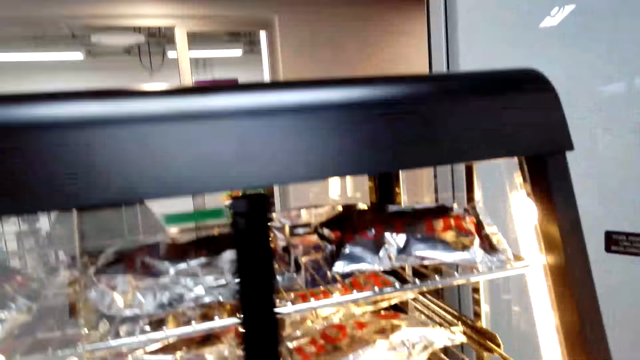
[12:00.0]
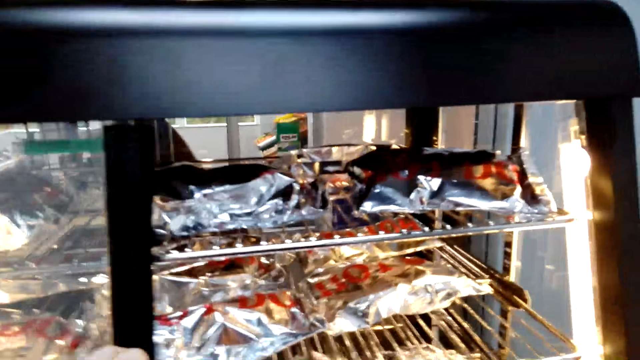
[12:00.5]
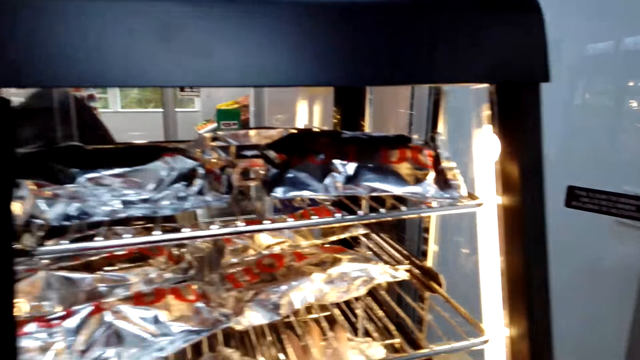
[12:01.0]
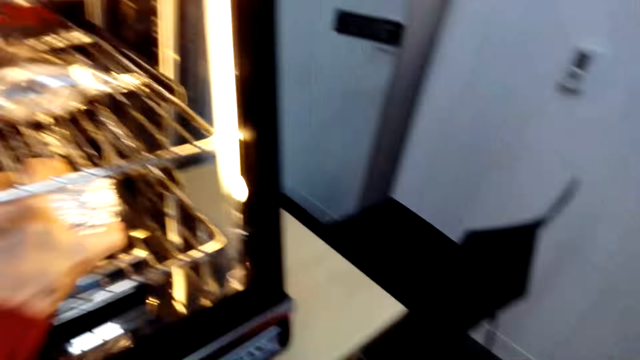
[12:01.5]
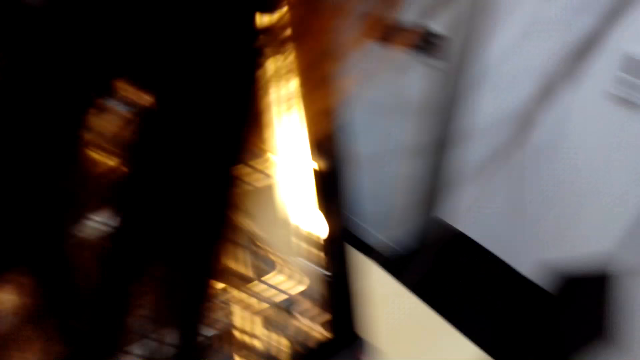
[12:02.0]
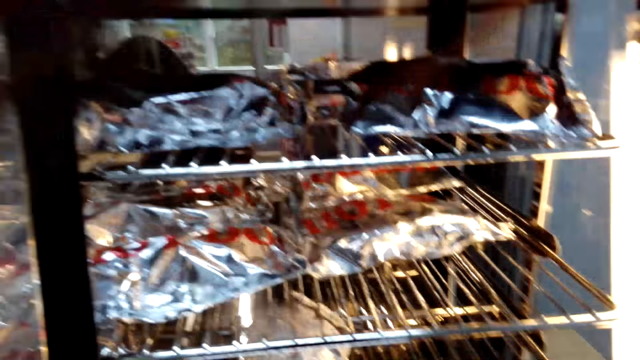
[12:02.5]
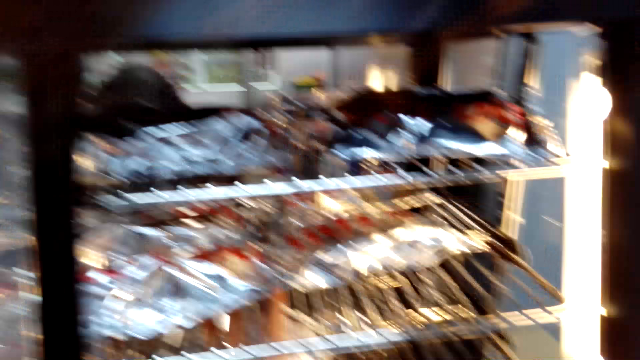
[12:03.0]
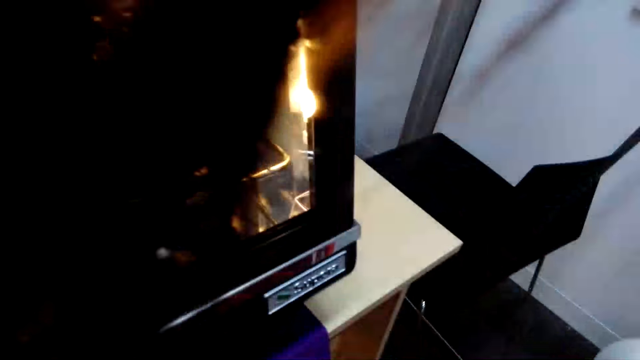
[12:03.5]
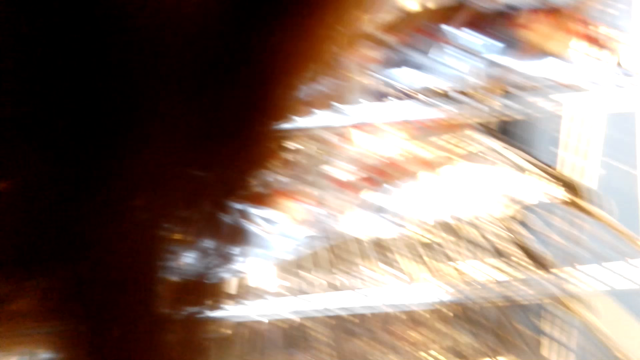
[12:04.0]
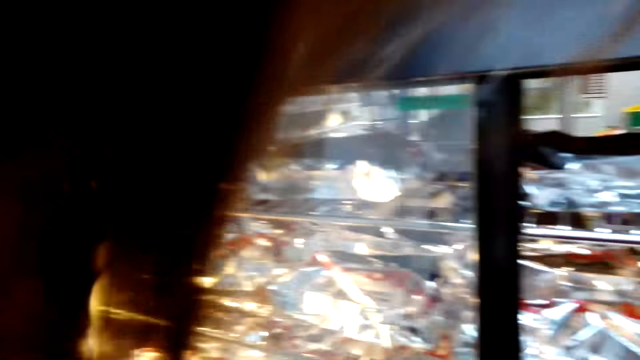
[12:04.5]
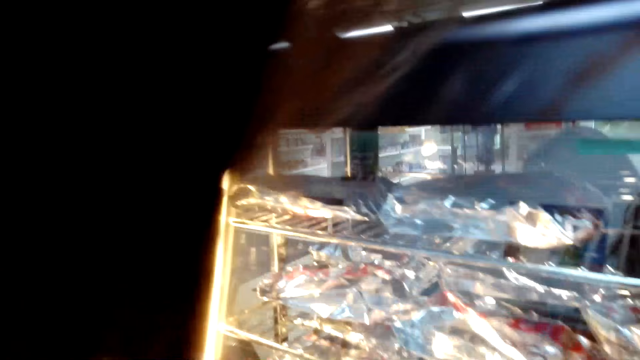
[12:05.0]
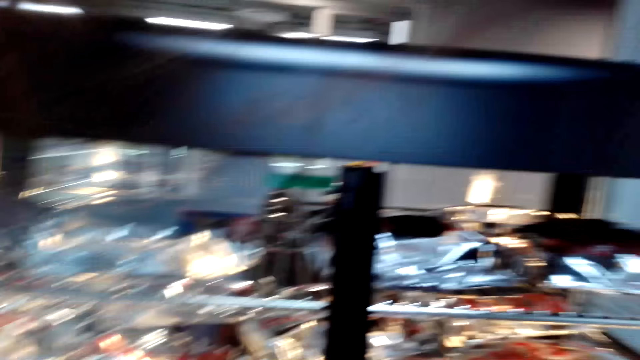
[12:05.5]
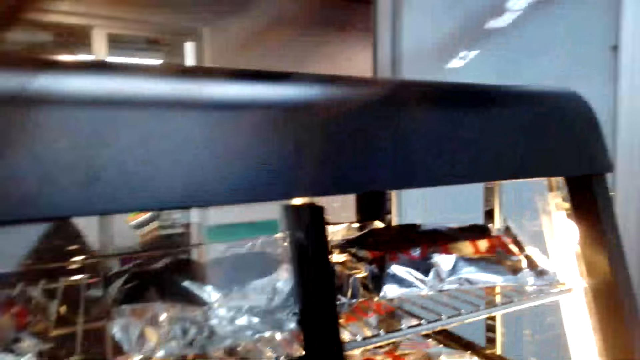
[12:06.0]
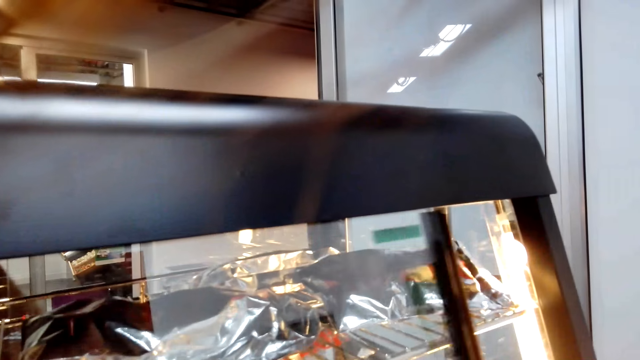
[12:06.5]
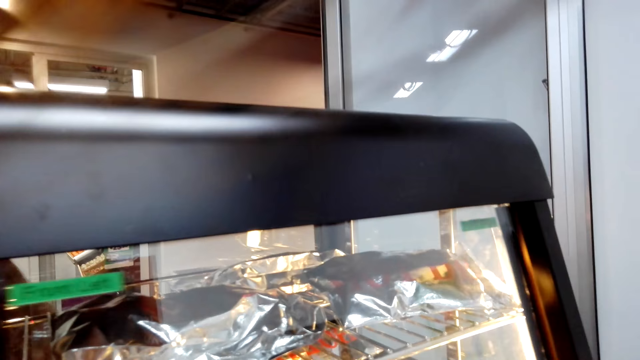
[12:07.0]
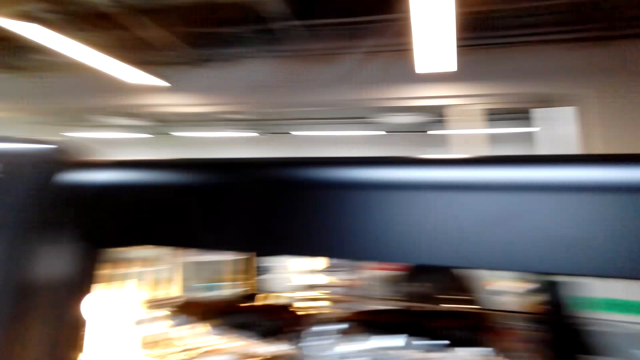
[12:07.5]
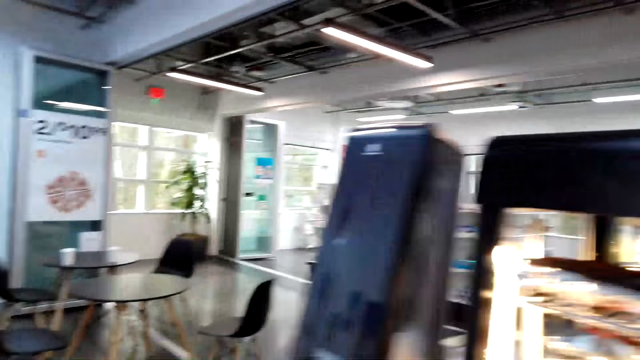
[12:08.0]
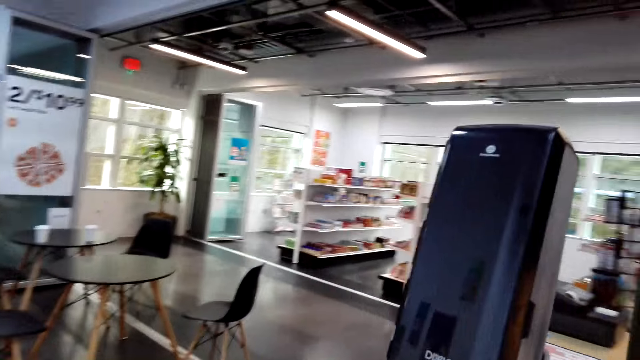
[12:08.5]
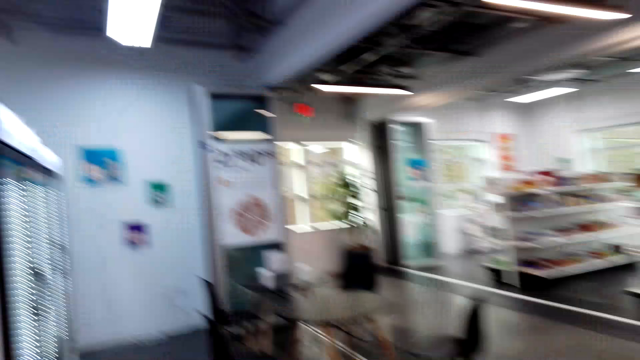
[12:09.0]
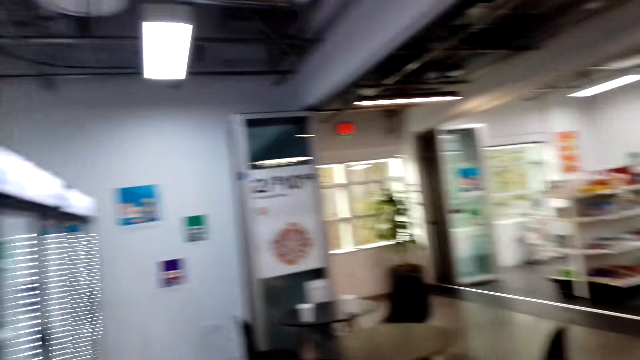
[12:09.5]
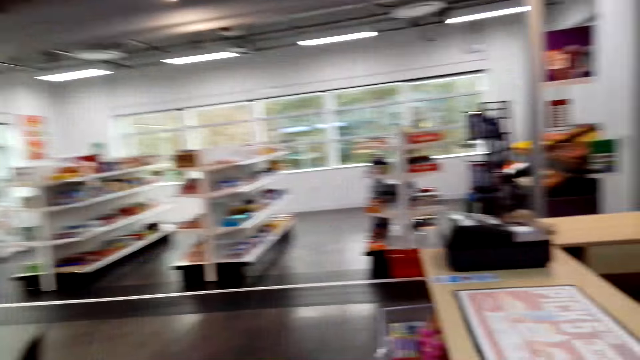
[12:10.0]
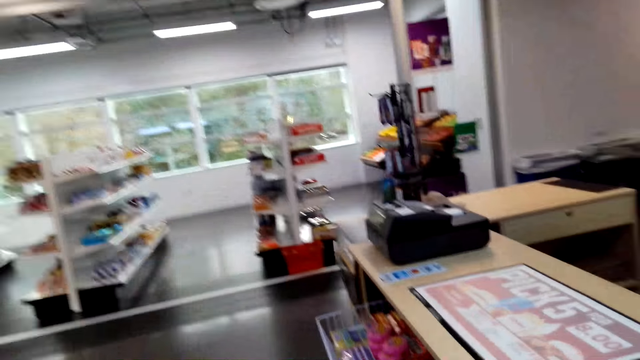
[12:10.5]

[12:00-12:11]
The camera wearer picks food from the display. They close the display. They walk around the store.

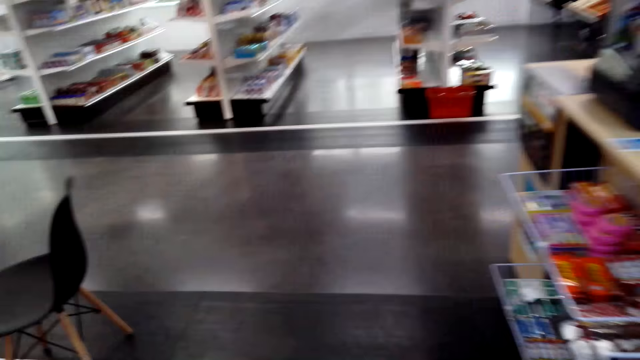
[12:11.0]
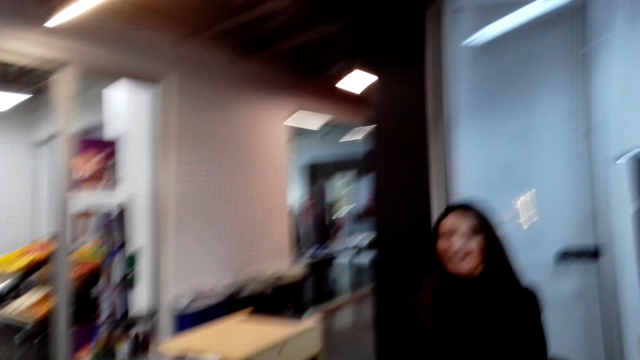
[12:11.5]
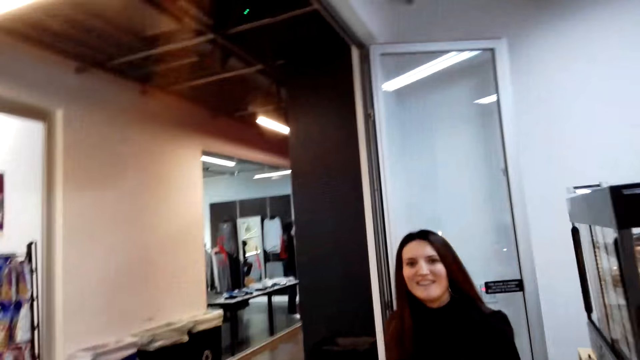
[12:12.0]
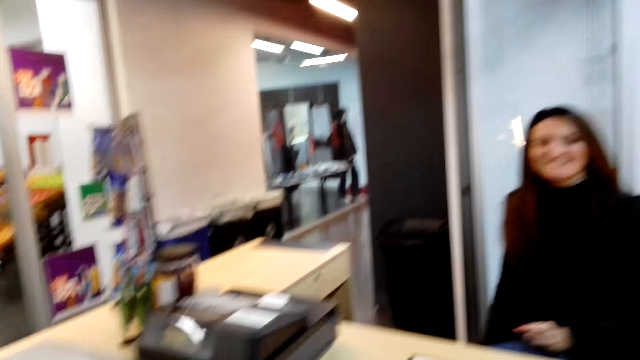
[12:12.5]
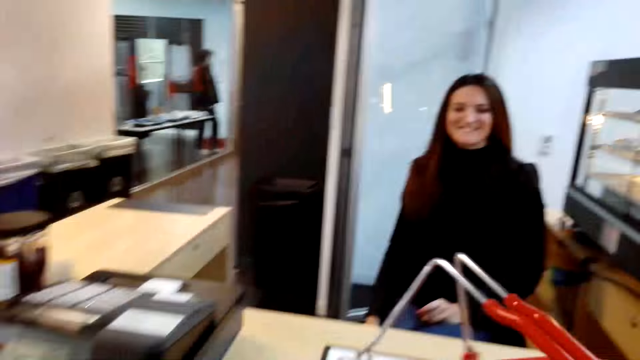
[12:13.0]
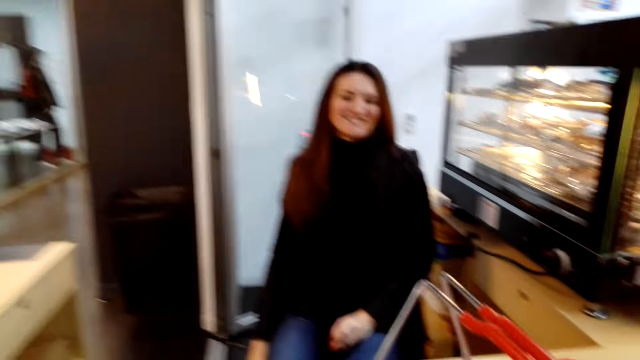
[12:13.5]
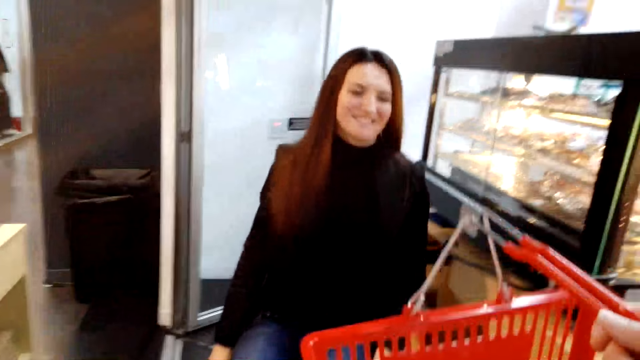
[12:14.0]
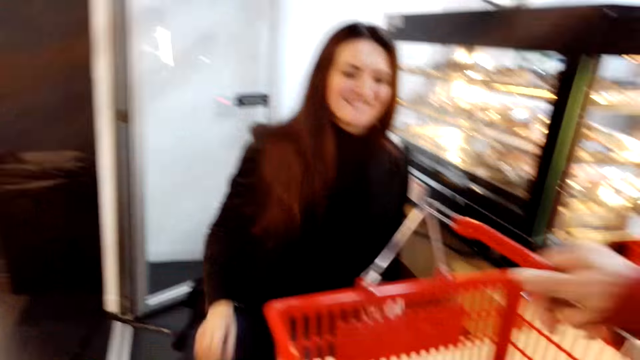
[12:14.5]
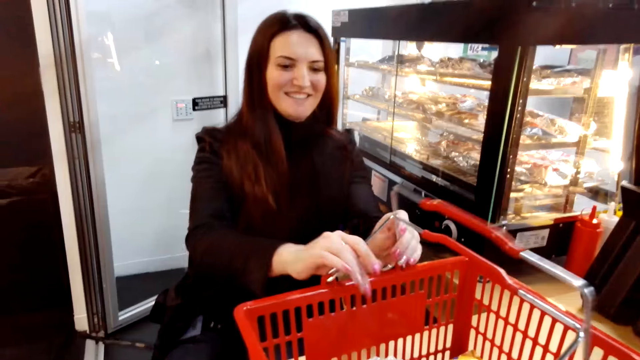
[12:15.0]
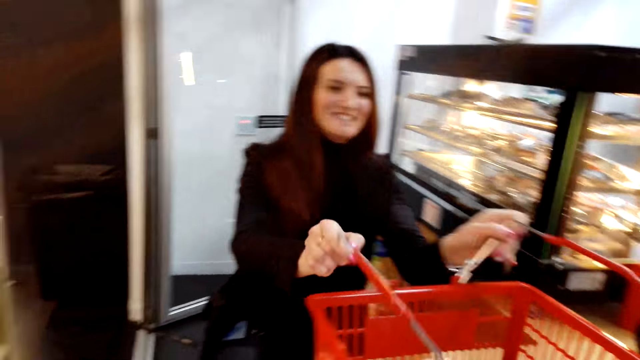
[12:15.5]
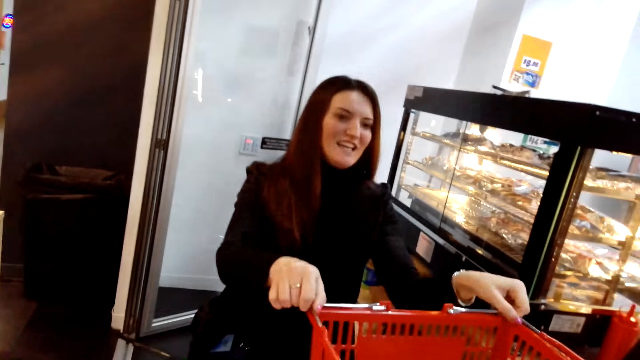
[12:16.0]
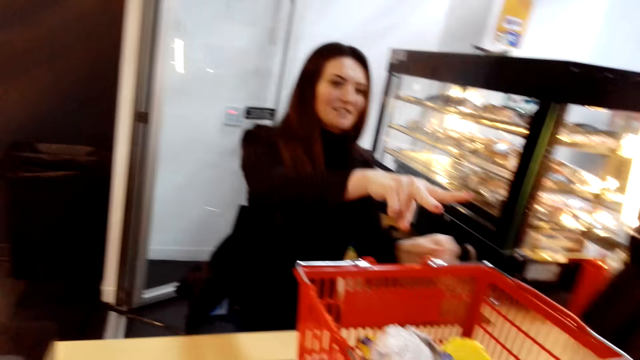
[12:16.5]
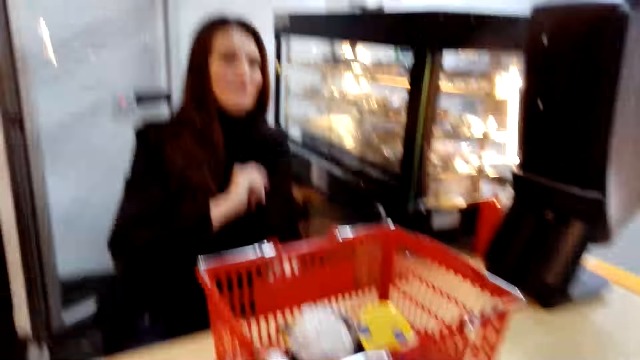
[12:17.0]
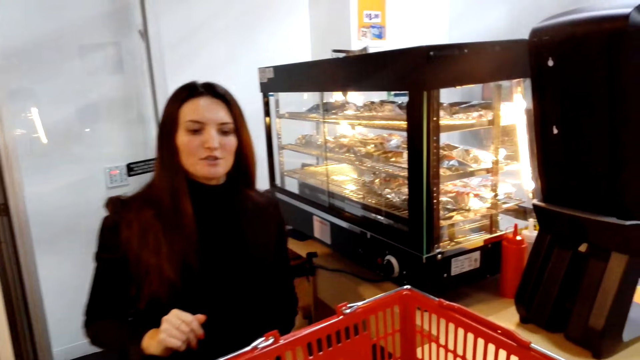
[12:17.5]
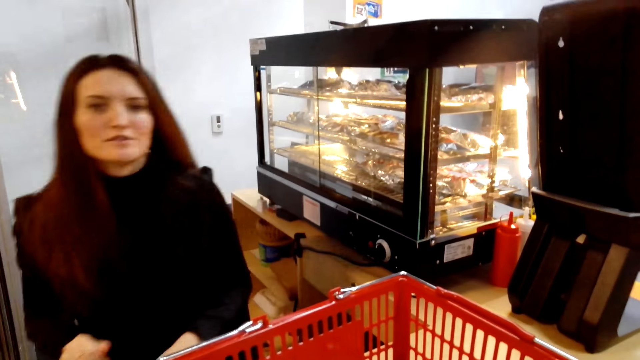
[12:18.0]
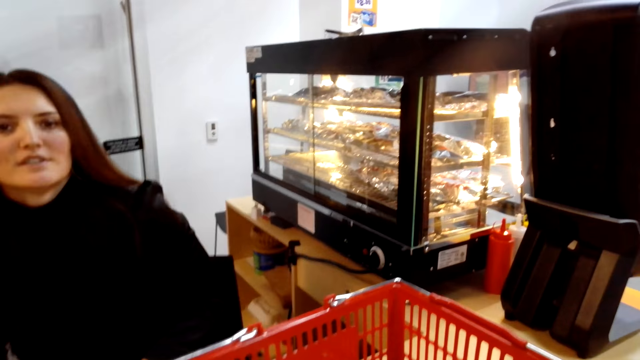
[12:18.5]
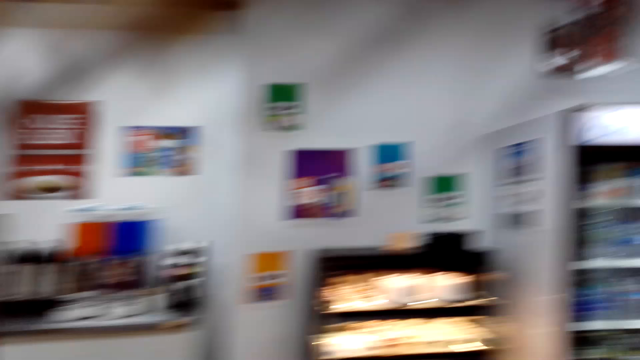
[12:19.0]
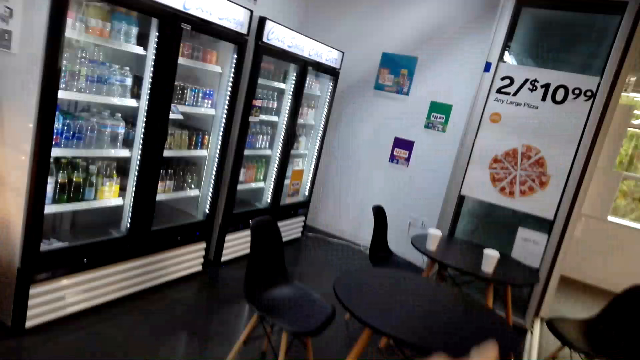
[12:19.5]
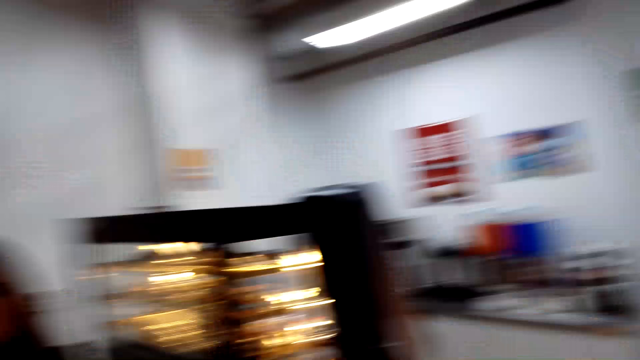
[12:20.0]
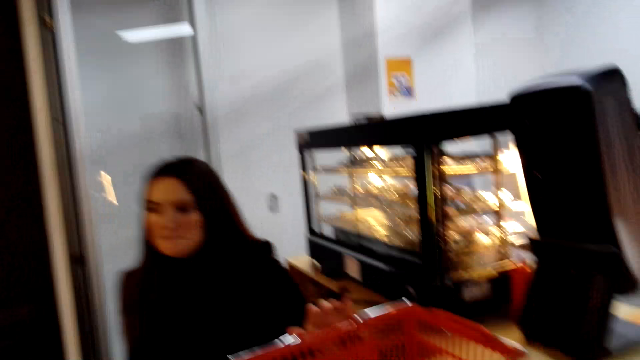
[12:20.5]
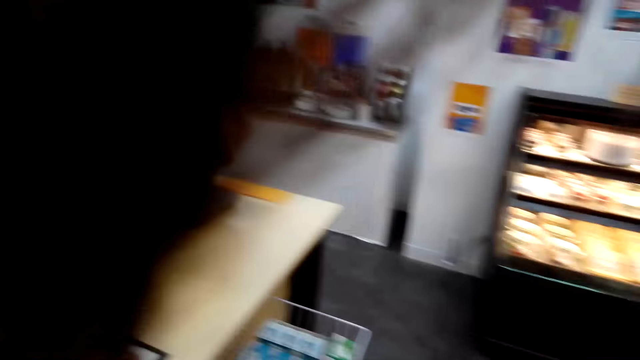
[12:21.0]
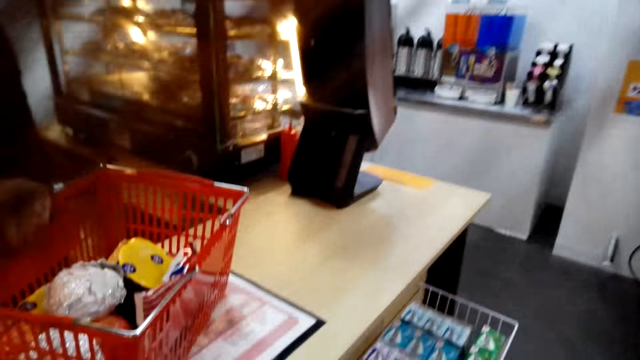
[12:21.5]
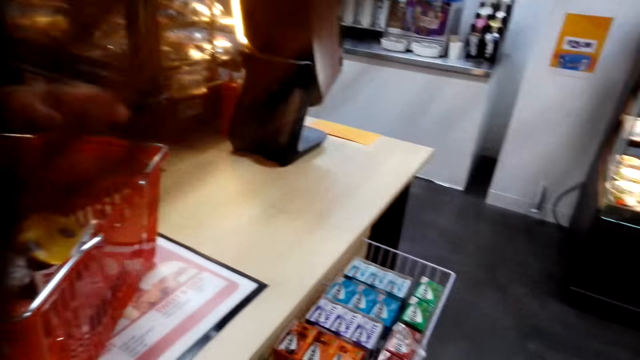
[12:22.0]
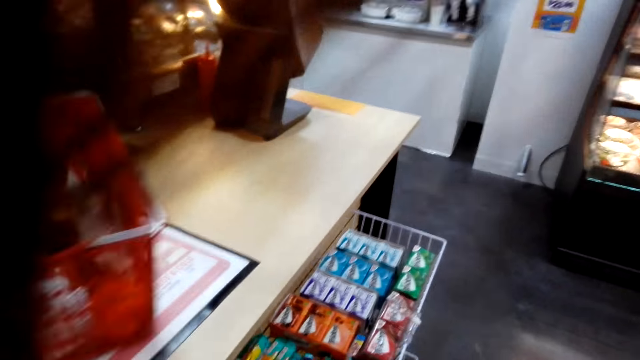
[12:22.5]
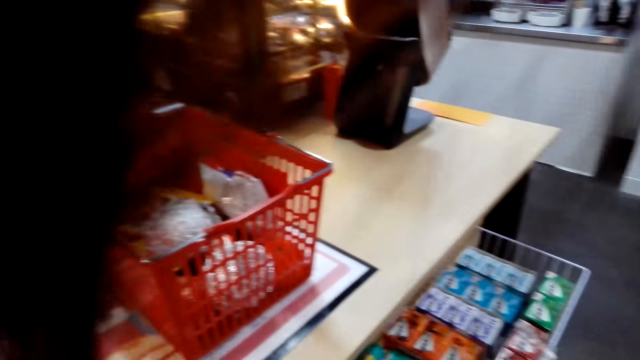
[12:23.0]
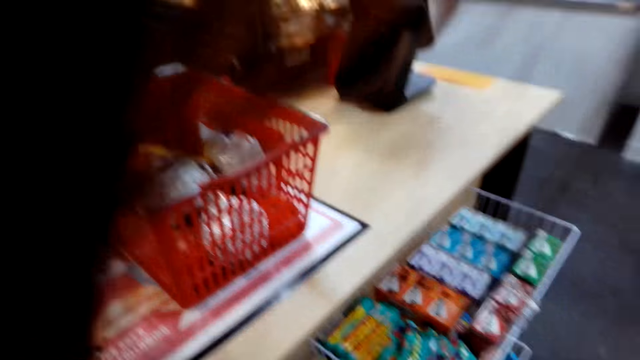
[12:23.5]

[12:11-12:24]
The camera wearer converses with a woman. They place the basket on the counter. The woman picks up the basket trolley and converses with the camera wearer. The camera wearer converses with the woman. They turn back.
